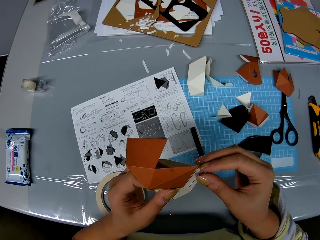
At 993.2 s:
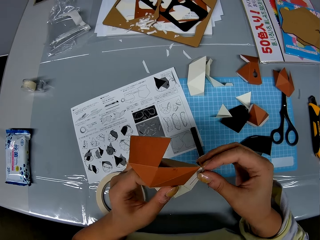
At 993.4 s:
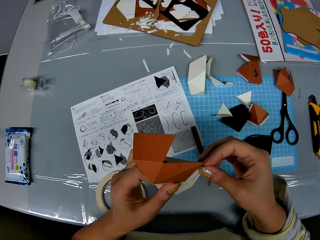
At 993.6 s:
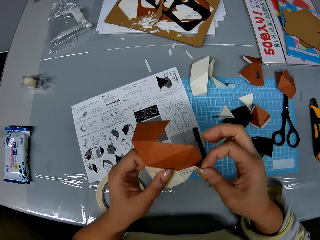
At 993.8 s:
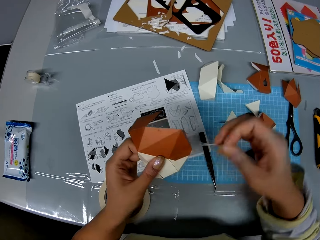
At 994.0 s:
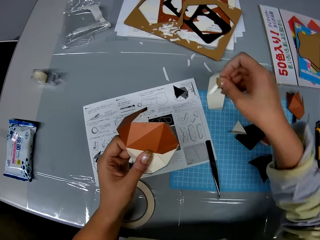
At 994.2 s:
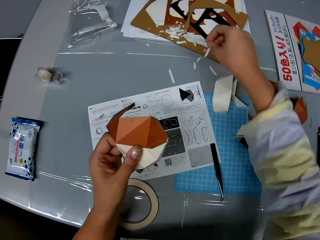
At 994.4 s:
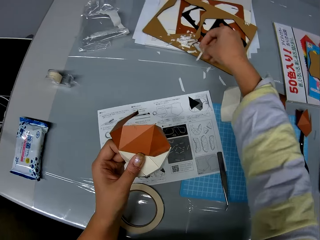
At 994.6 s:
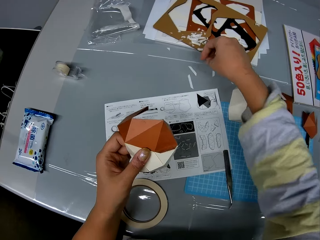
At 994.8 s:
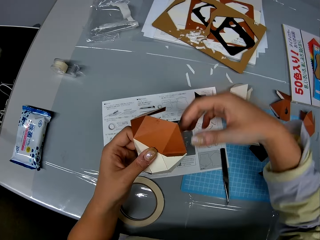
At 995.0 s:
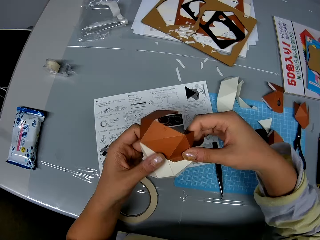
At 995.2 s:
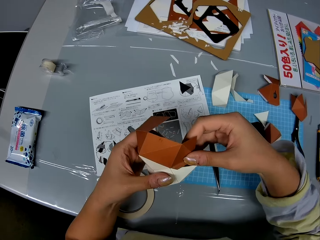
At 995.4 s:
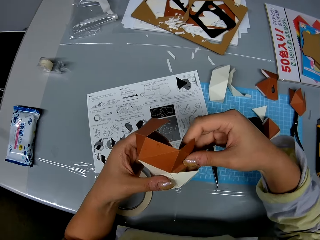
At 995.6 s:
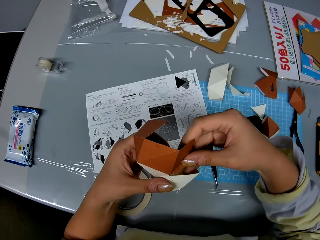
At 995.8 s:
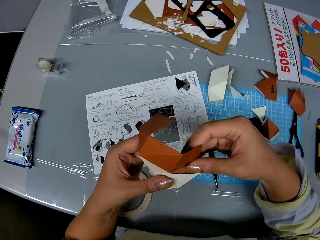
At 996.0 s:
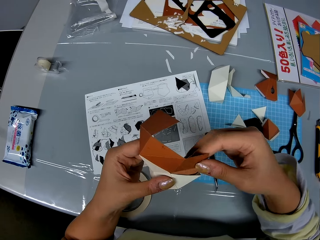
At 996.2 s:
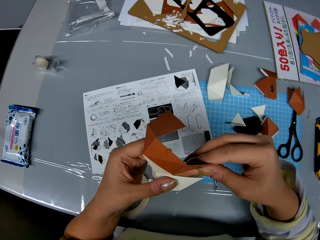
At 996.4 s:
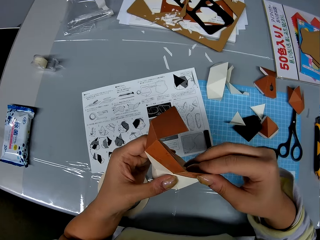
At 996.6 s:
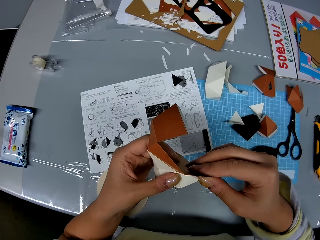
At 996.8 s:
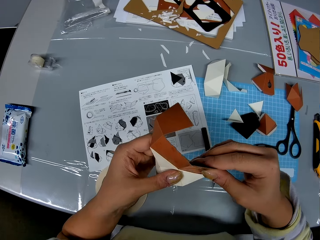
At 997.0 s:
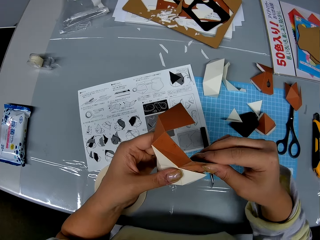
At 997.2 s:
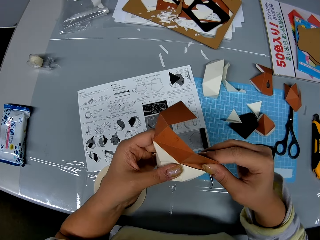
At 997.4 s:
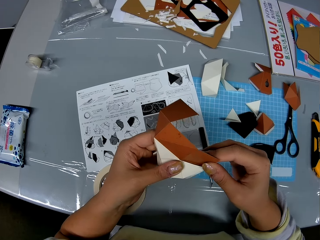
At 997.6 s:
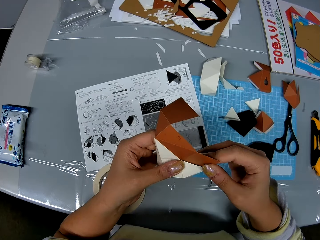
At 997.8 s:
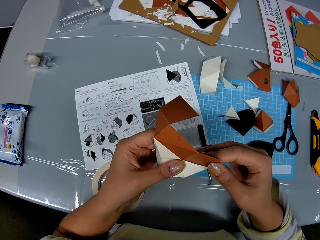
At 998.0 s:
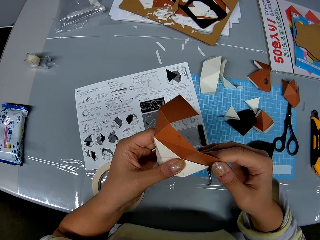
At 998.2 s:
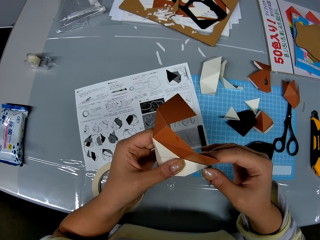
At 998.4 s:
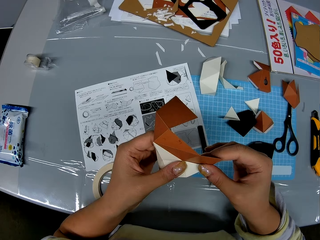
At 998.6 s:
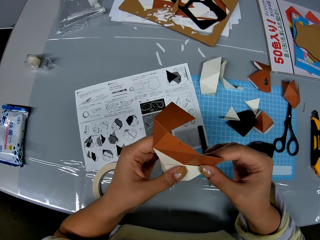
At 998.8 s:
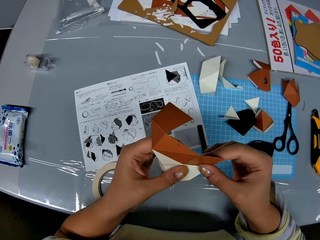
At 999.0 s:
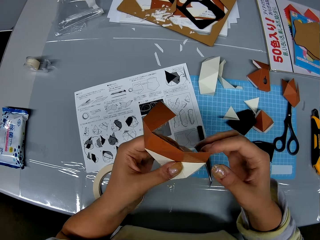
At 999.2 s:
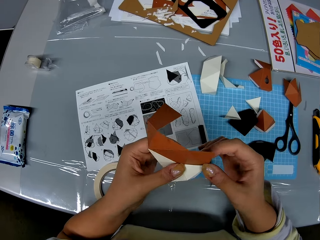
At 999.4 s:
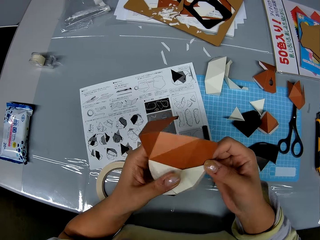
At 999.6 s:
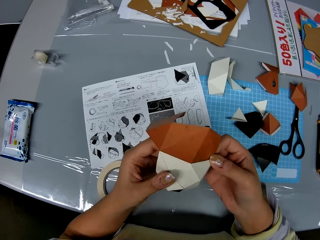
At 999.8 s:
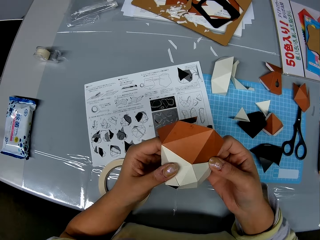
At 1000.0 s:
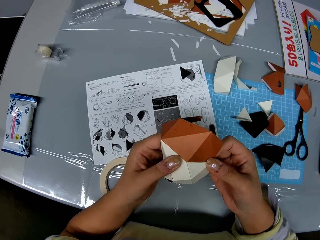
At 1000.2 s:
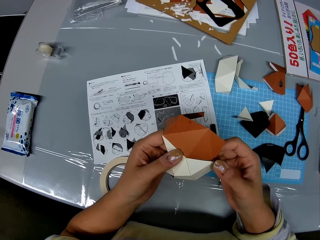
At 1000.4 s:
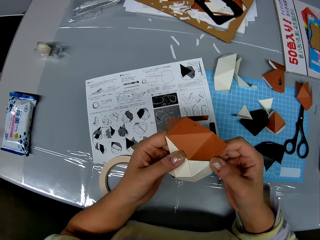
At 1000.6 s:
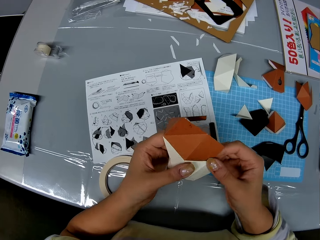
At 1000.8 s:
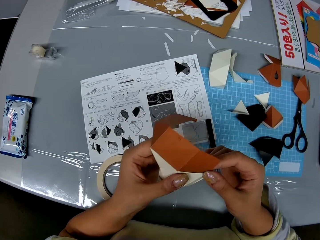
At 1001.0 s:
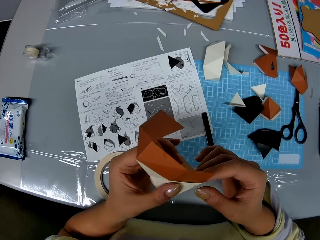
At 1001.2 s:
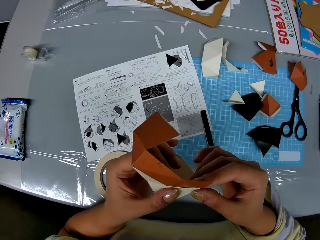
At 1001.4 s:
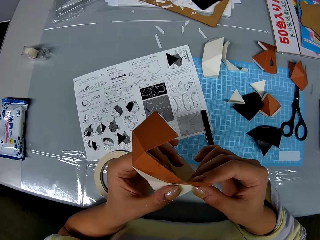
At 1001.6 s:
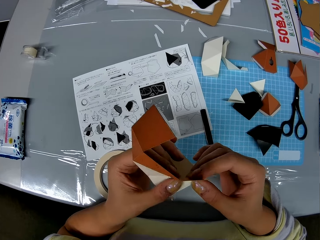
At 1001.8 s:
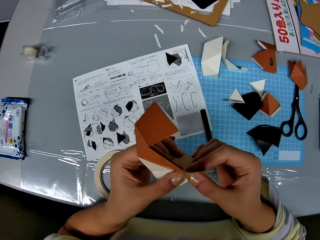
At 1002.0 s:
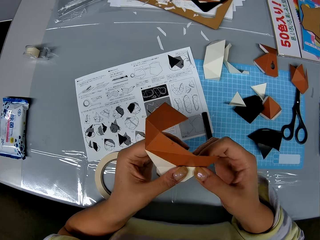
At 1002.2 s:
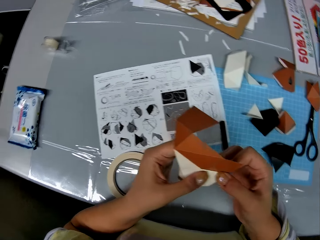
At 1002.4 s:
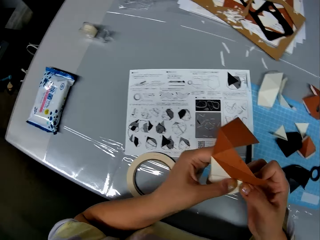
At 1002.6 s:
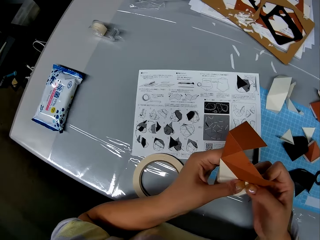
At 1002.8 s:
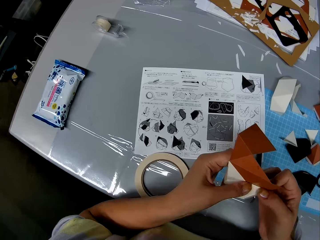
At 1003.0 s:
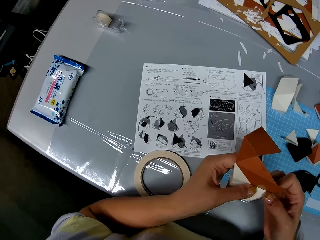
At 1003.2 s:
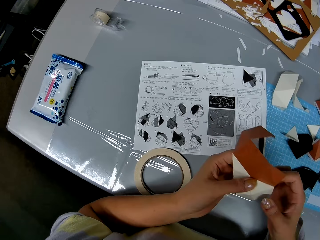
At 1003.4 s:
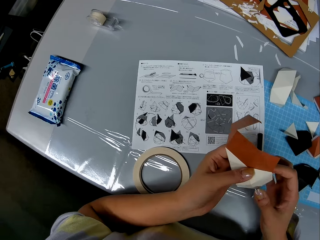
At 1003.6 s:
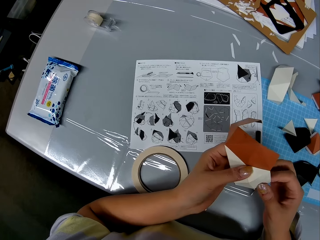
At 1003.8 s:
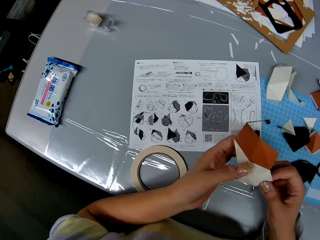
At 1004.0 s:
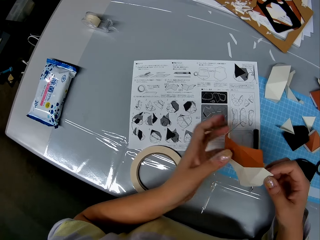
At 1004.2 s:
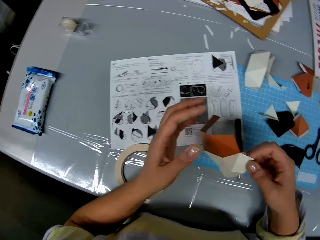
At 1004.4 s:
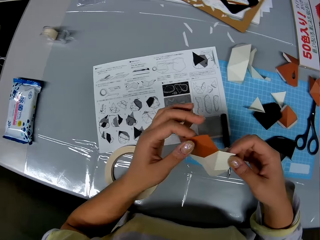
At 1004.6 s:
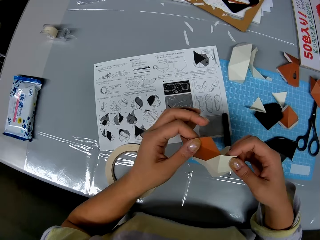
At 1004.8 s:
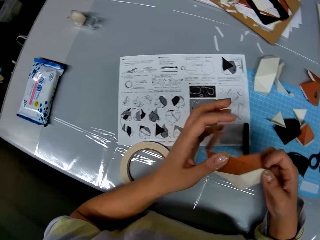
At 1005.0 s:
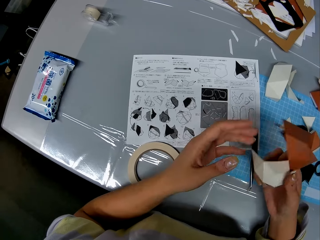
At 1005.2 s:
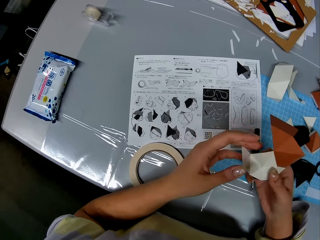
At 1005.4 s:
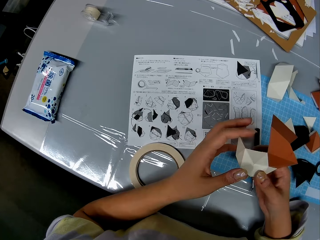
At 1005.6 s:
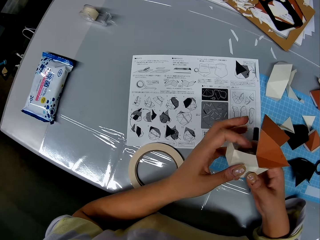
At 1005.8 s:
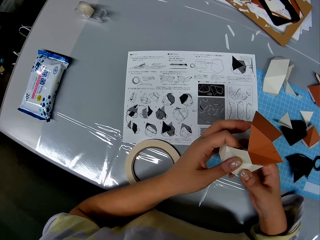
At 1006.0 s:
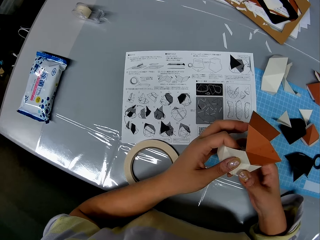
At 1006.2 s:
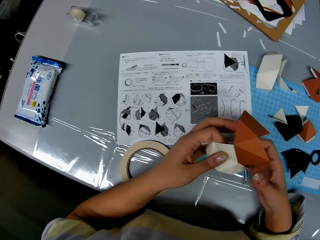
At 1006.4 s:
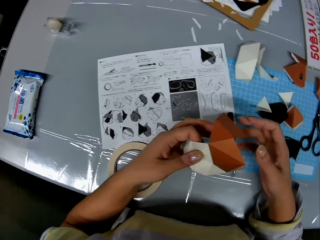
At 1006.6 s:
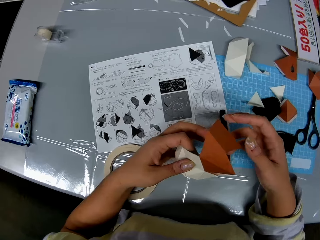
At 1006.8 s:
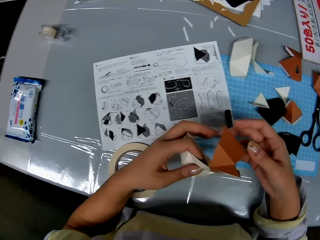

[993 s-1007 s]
The camera wearer removes an adhesive tear off strip from the craft paper. They drop the adhesive tear off strip on the table. They construct the craft papers into a shape. They look at the paper.

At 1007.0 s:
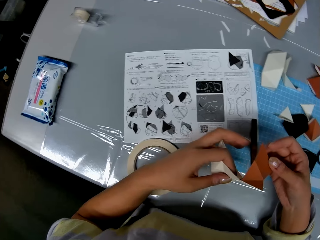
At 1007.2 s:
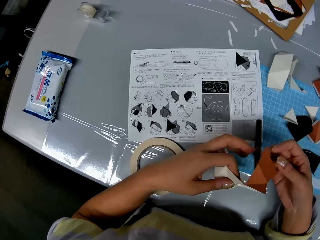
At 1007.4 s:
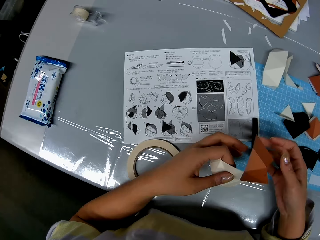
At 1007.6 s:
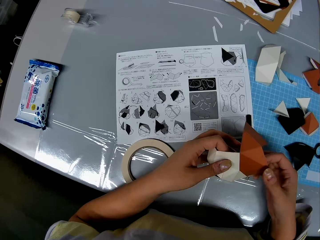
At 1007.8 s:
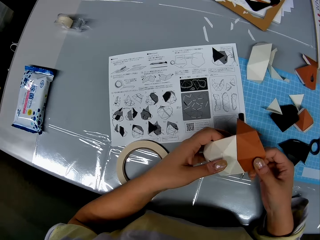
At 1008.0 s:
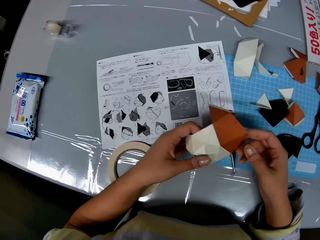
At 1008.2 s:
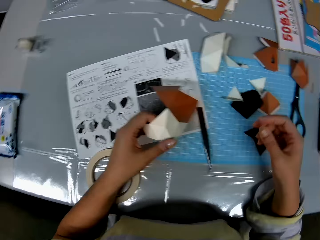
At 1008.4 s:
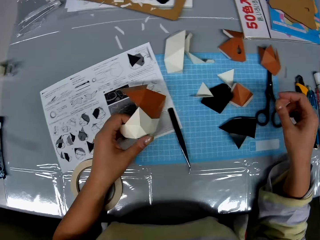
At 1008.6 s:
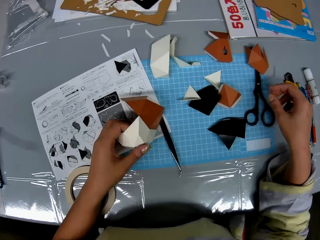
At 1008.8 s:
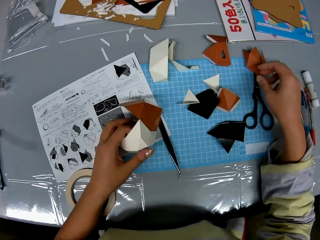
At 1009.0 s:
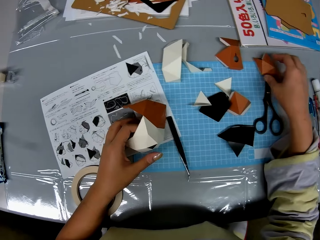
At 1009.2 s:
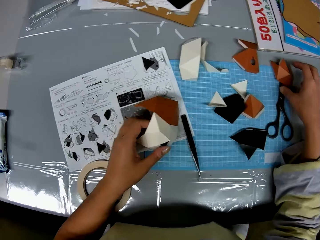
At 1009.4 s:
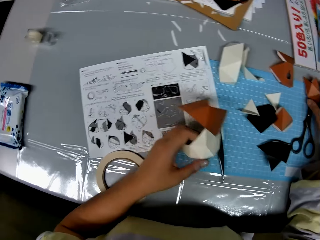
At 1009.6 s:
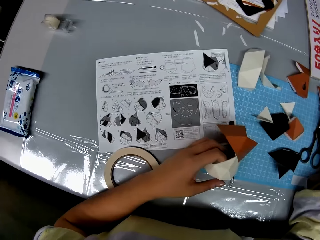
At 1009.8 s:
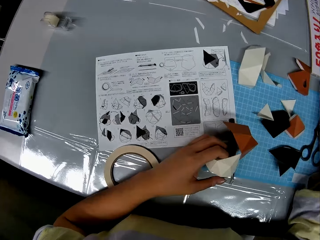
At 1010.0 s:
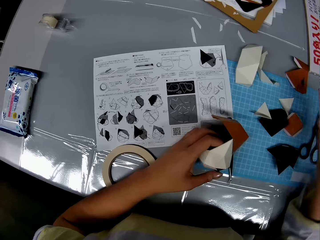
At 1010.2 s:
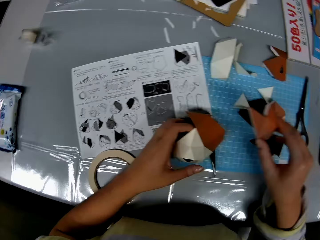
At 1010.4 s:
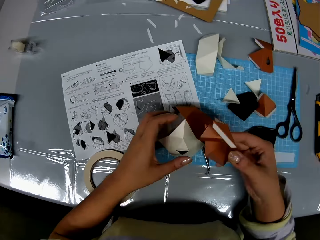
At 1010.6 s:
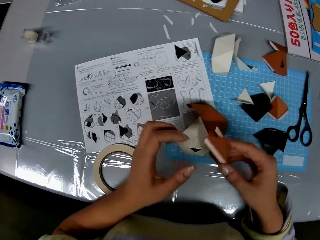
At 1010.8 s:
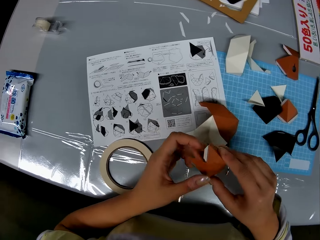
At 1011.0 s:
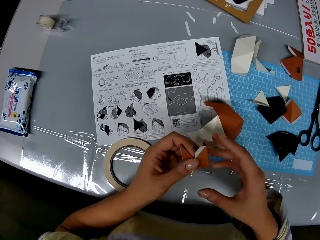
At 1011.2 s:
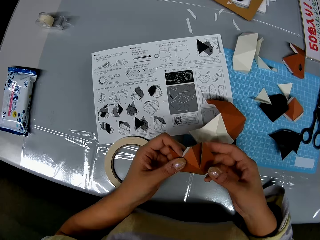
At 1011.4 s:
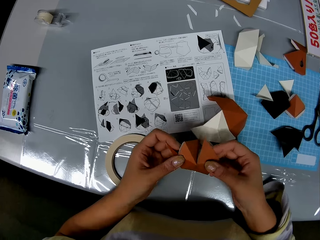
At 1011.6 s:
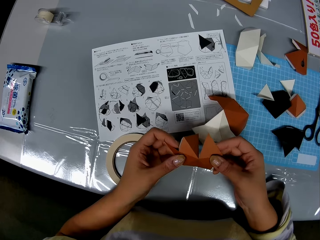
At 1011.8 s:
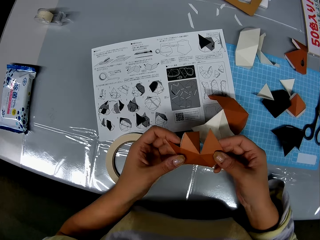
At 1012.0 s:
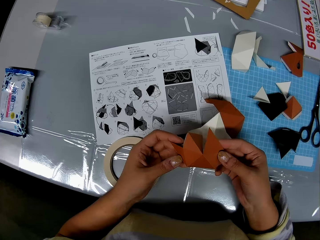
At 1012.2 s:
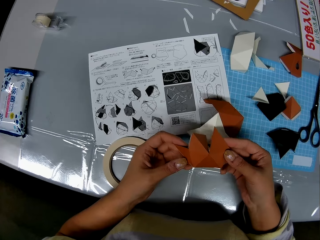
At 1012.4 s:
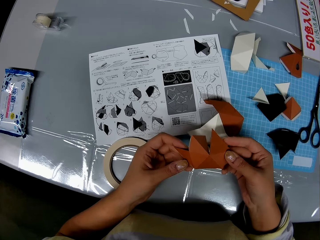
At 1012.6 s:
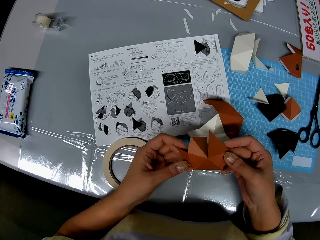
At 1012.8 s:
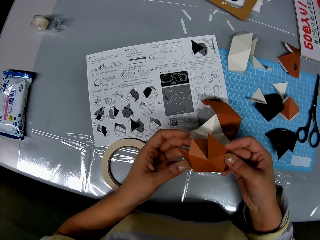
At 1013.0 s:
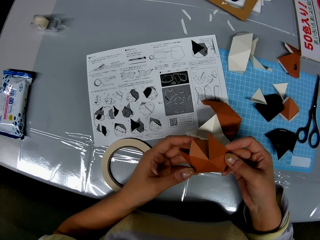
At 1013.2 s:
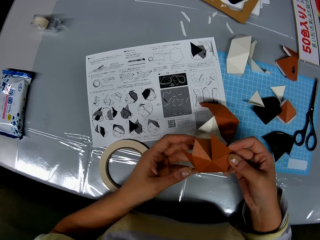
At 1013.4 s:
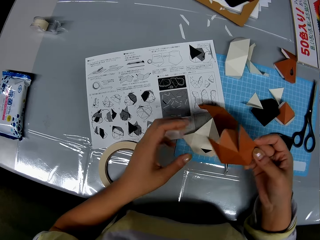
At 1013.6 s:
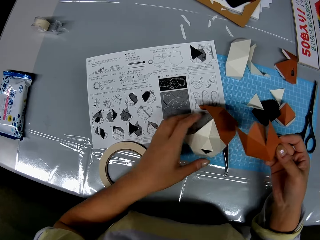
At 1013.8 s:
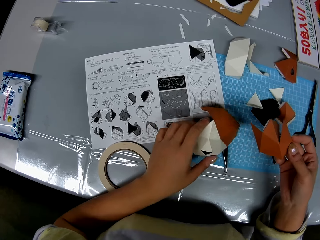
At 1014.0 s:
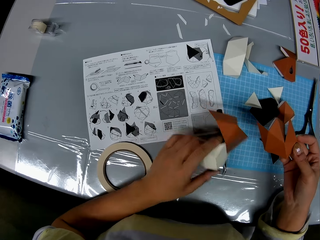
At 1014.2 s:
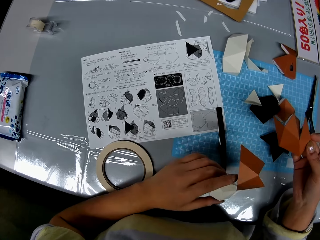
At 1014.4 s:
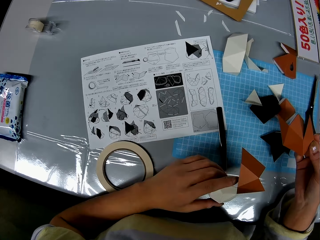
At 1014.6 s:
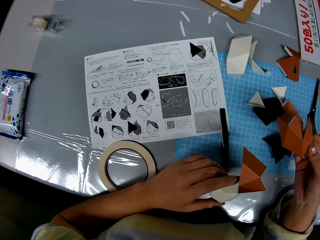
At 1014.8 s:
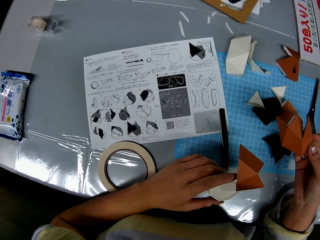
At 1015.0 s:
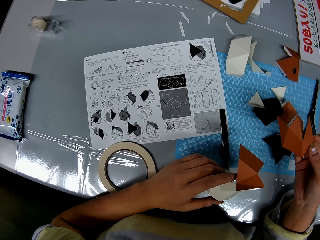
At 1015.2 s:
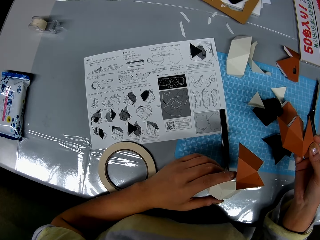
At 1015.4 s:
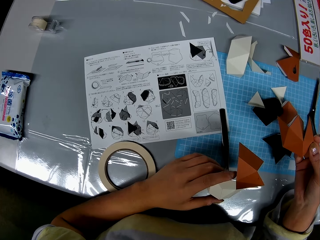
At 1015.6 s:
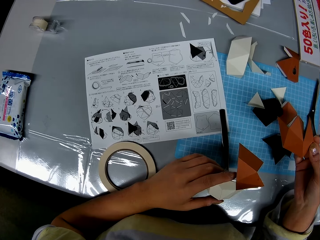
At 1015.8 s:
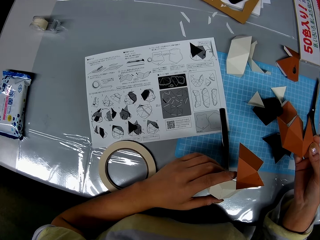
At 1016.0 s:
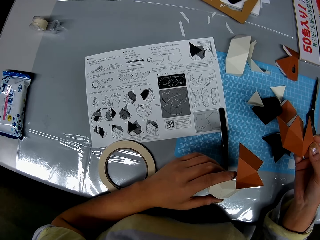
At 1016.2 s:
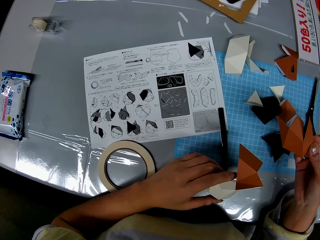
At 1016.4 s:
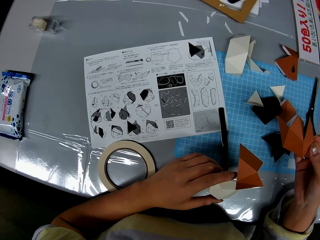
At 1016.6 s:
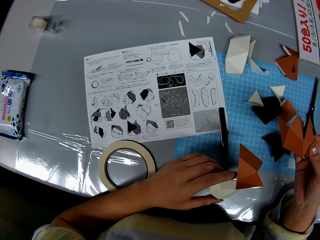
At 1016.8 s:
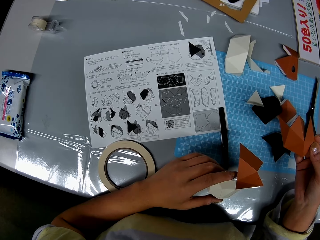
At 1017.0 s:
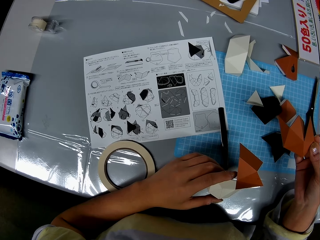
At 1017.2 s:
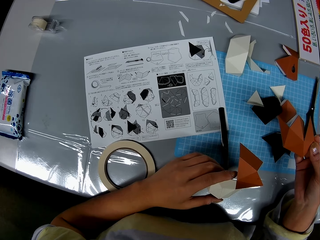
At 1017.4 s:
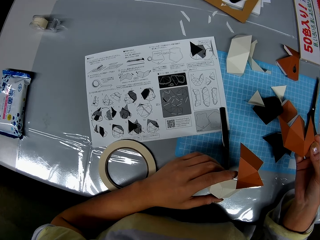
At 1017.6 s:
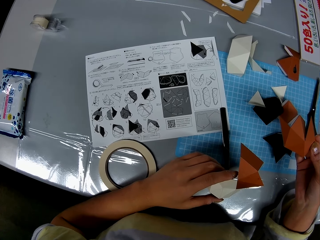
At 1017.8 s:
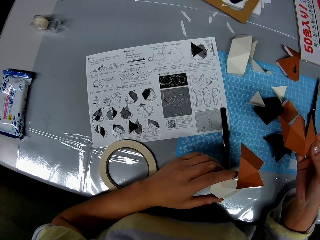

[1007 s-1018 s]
The camera wearer holds the model with one hand. She picks up a craft paper from the table. She touches the model pieces on the table. She drops the craft paper in her left hand on the table. She holds the model with one hand. She checks the craft paper in her hands. She holds the model with both hands. She picks up the craft paper from the table with her left hand. She looks at the paper. She holds the craft papers in both hands.
